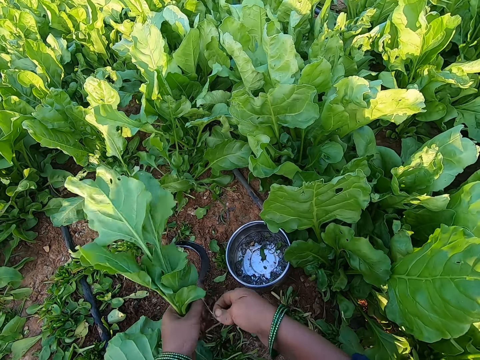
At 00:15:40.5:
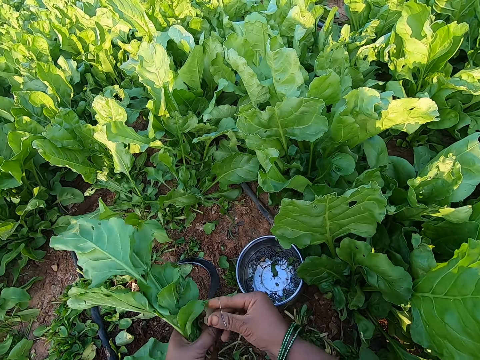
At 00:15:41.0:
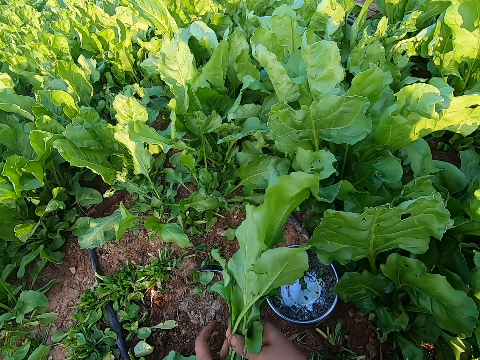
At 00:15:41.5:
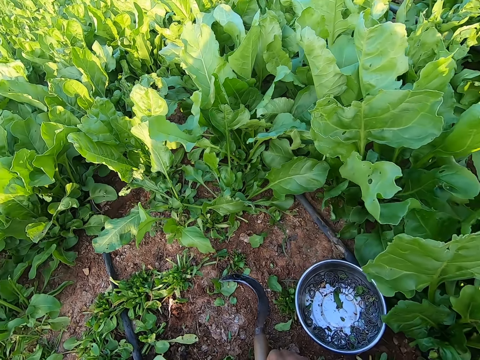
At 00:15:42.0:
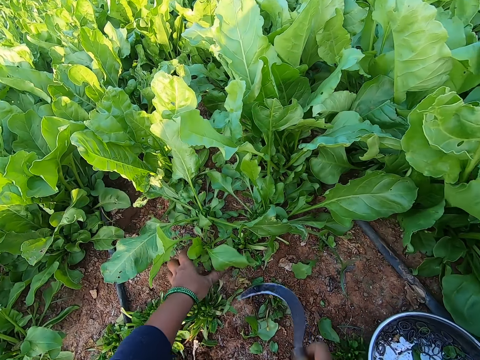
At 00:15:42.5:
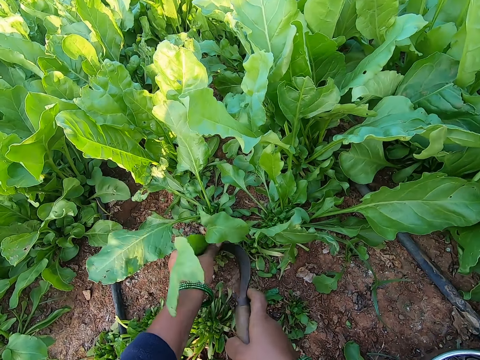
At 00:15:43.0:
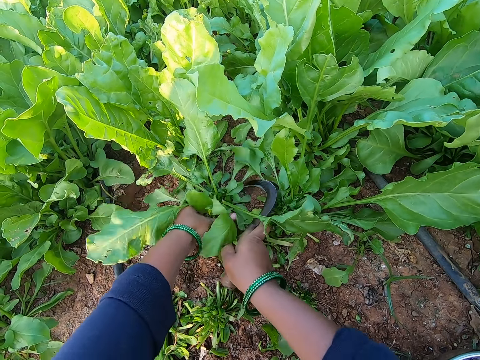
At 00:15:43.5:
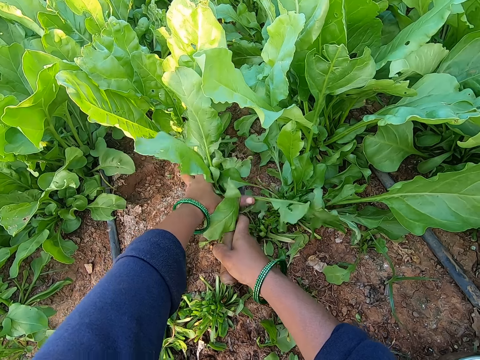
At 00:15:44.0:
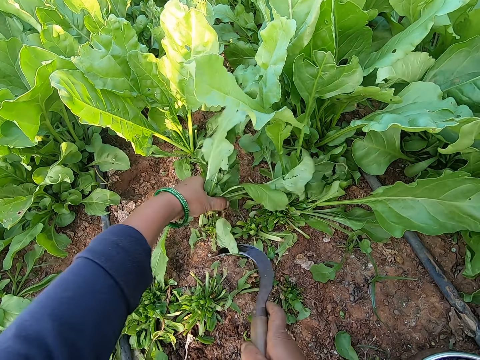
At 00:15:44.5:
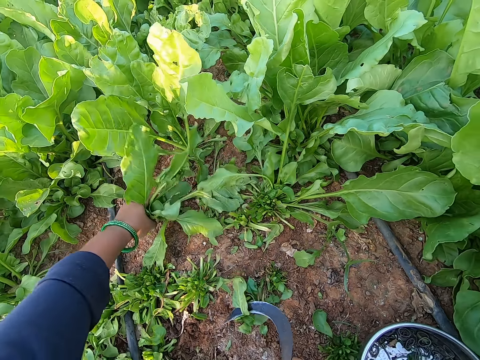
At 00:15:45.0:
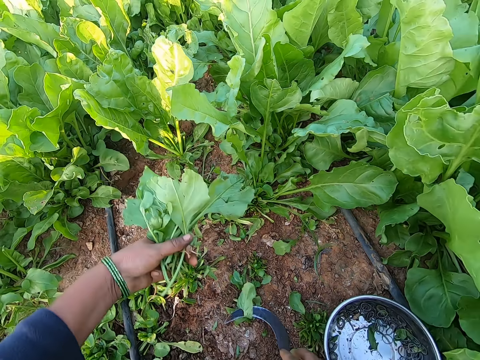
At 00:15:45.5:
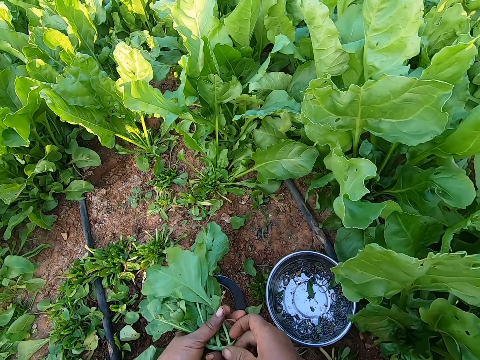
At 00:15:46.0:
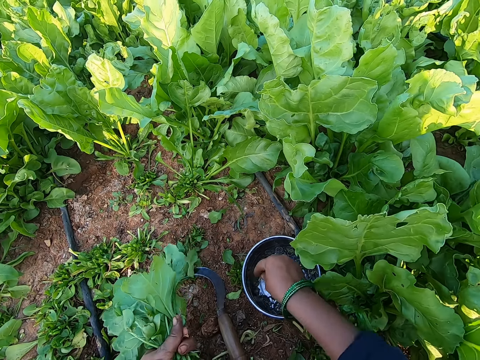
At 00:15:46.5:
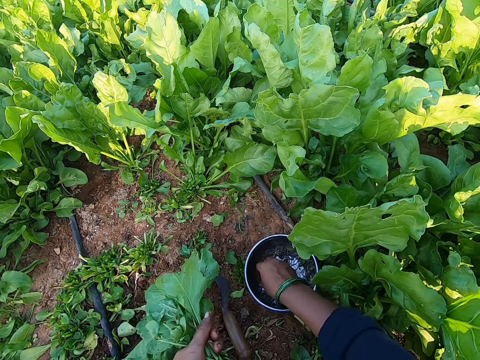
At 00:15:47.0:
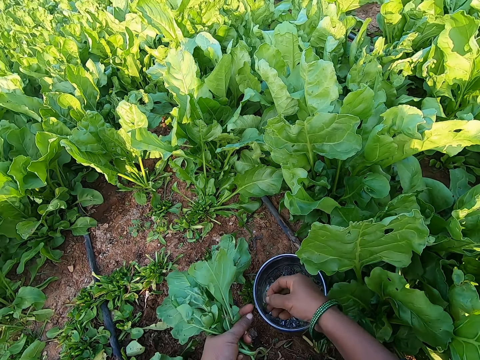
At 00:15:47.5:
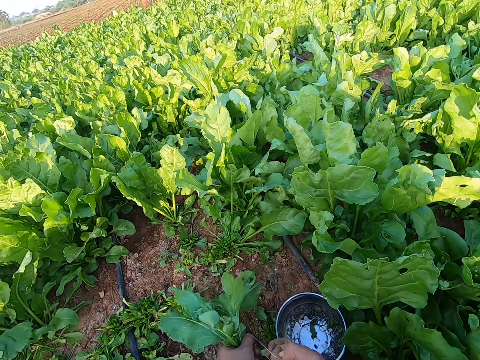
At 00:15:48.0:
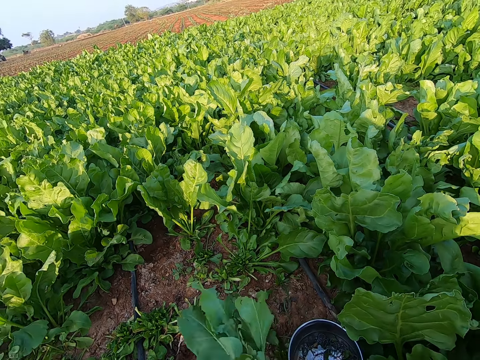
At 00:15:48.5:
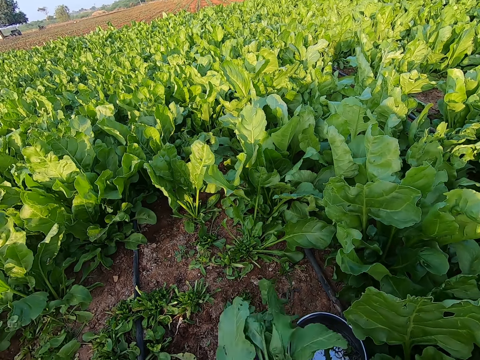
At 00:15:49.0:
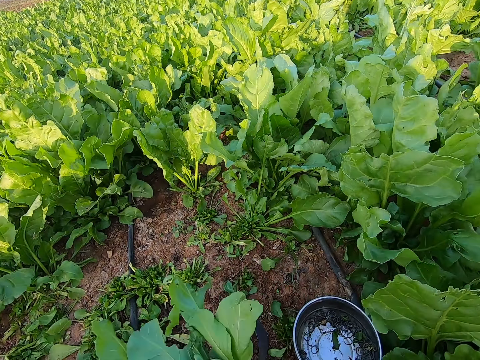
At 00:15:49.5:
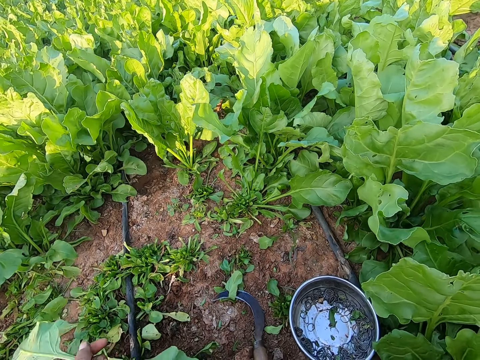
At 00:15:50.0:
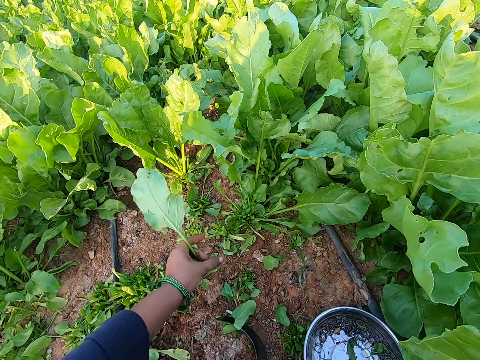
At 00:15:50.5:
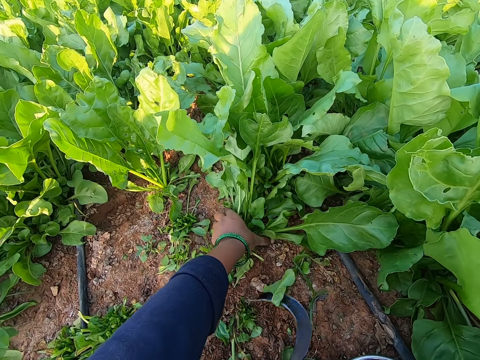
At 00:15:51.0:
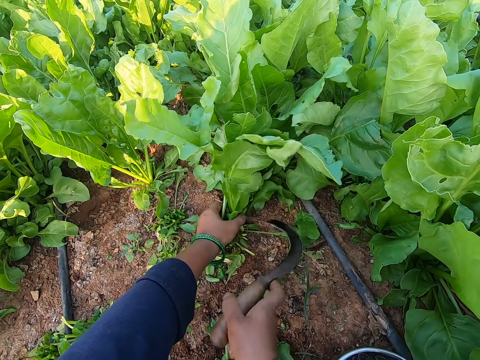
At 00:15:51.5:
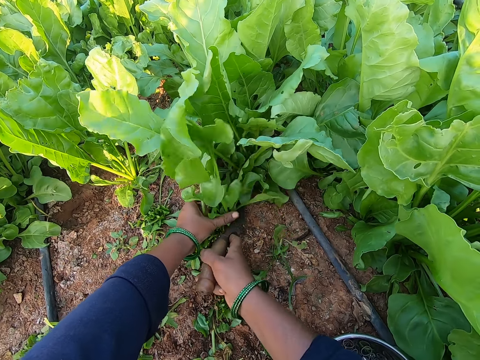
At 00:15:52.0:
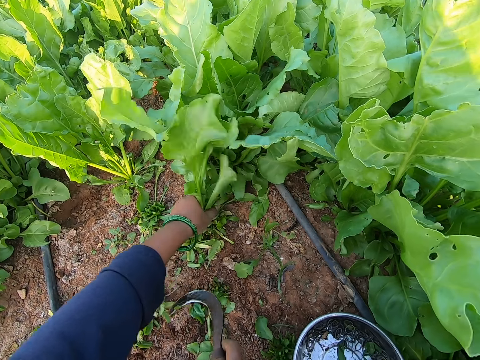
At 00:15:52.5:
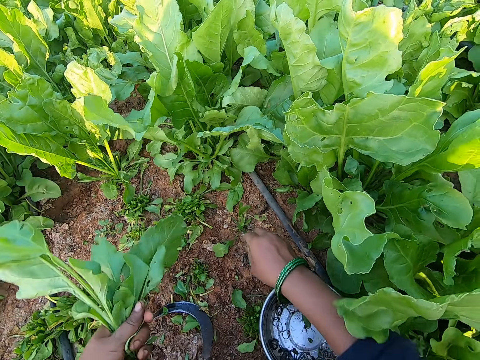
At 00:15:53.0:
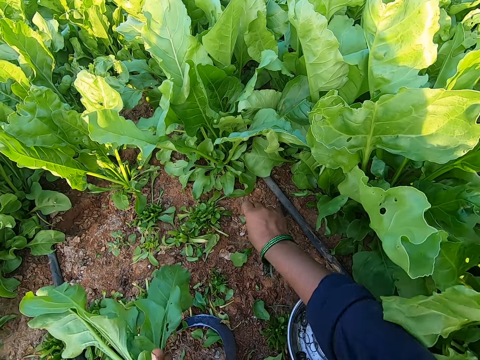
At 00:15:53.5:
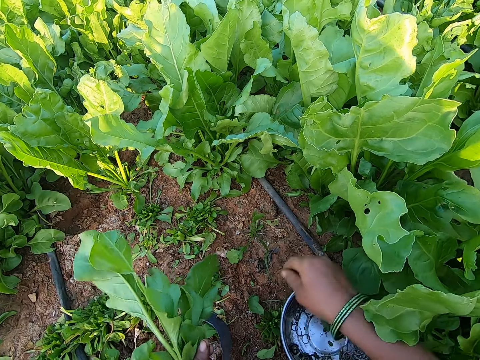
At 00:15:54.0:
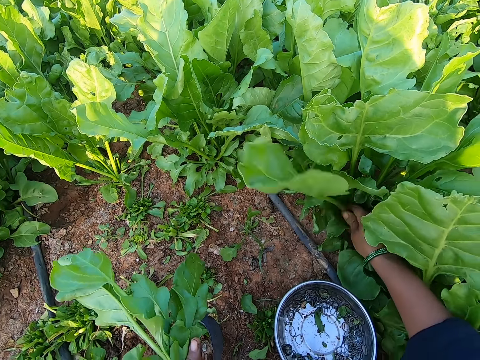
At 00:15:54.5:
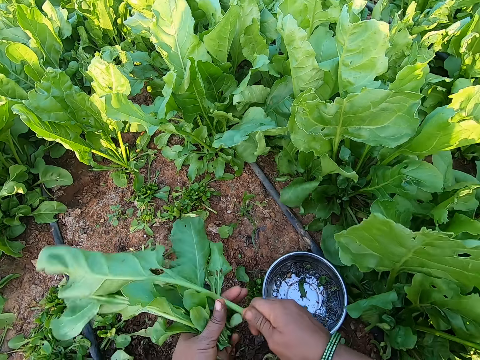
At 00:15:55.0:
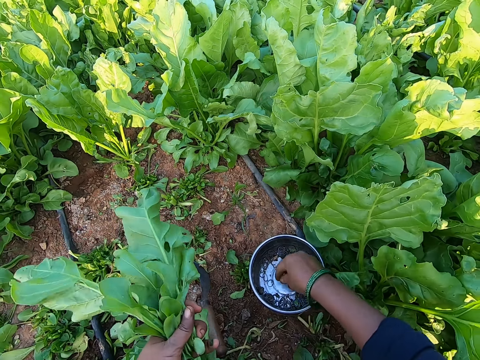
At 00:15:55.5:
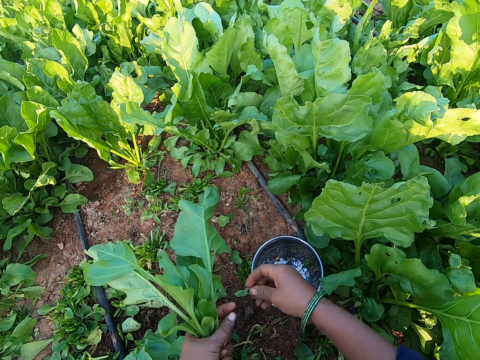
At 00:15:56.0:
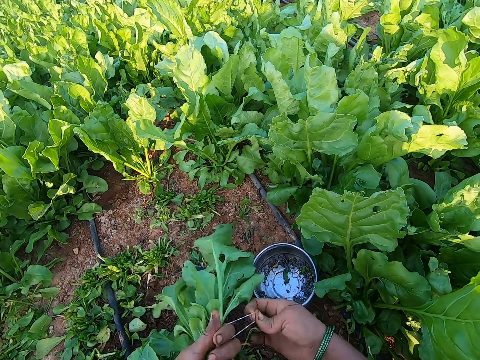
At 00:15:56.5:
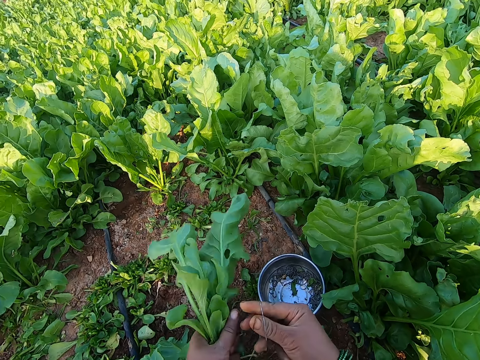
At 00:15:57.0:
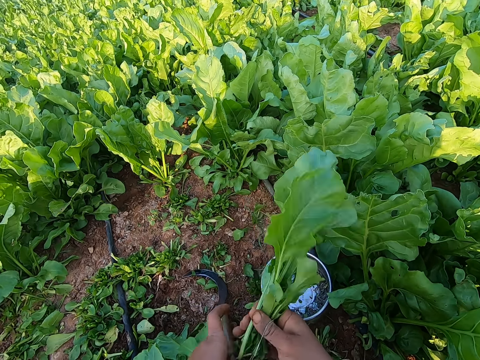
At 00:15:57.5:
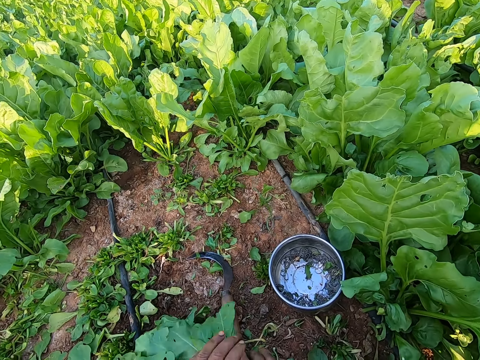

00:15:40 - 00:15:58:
The camera wearer extends the rubber band with both hands. She adjusts the band. She wraps the plant in her left hand with the band. She picks up a sickle. She drops the plant in her right hand. She grabs a plant with her left hand. She cuts the plant with the sickle in her right hand. She holds a bunch of spinach. She drops the sickle in her right hand. She adjusts the bunch of spinach. She holds the plants in both hands. She picks up a rubber band in the container on the ground with her right hand. She adjusts the band. She extends the rubber band with both hands. She wraps the plant in her left hand with the rubber band in her right hand. She turns to the side. She picks up the sickle on the ground with her right hand. She holds a bunch of spinach. She grabs a plant with her left hand. She cuts the spinach plant with the sickle in her right hand. She drops the sickle in her right hand. She picks up a plant with her right hand. She passes the plant in her right hand to her left hand. She holds a spinach on the ground. She cuts a plant with her right hand. She passes the plant in her right hand to her left hand. She picks up a rubber band in the container on the ground with her right hand. She extends the rubber band with both hands. She adjusts the band. She wraps the plant in her left hand with the rubber band in her right hand. She drops the plant in her right hand.

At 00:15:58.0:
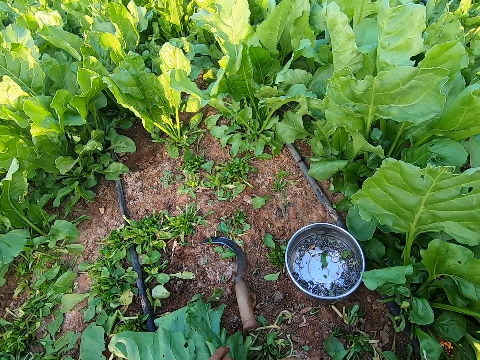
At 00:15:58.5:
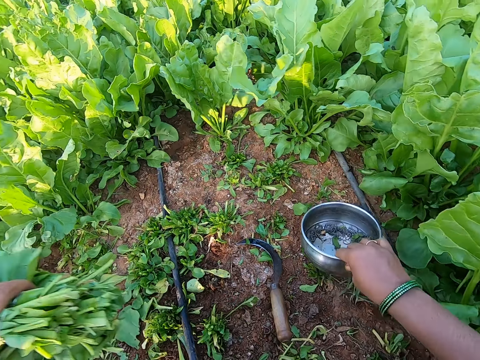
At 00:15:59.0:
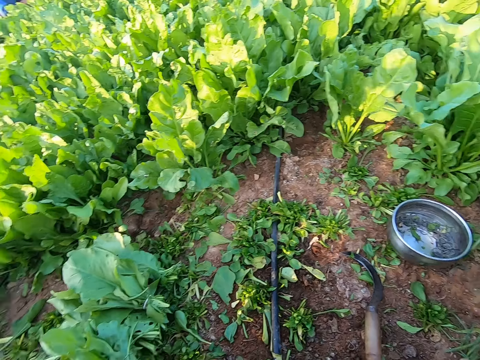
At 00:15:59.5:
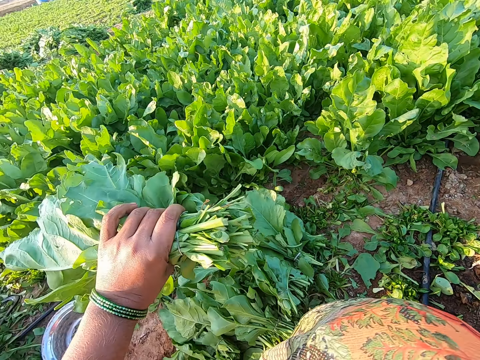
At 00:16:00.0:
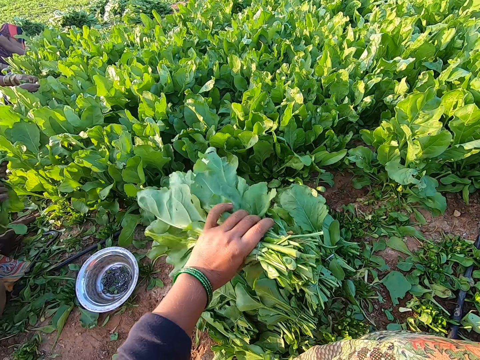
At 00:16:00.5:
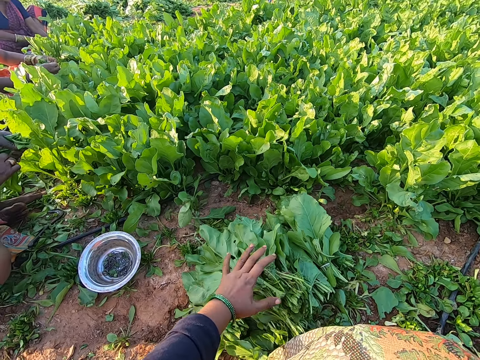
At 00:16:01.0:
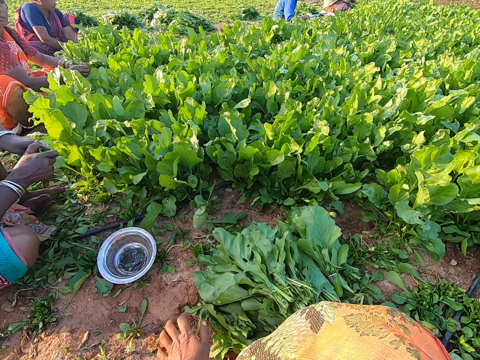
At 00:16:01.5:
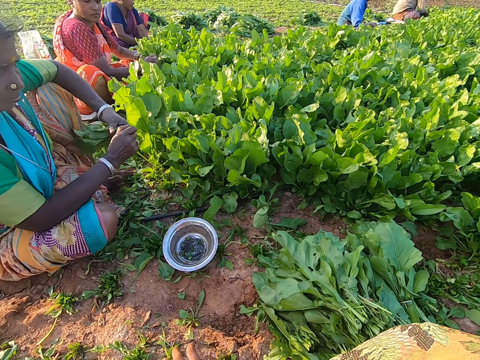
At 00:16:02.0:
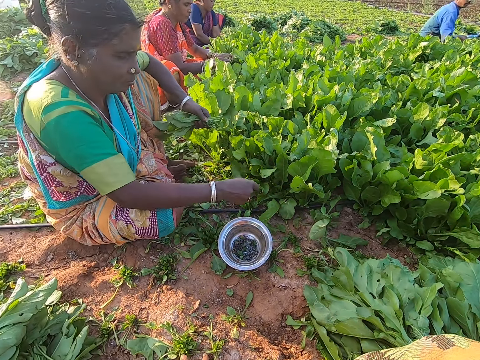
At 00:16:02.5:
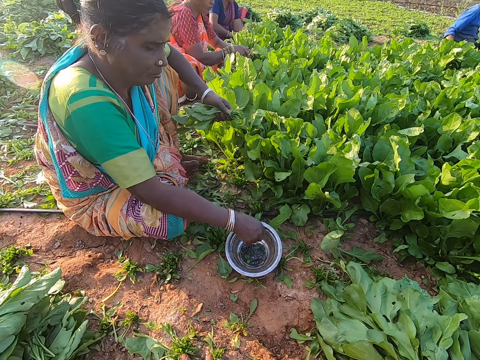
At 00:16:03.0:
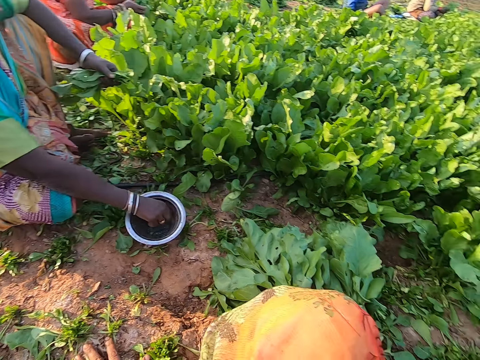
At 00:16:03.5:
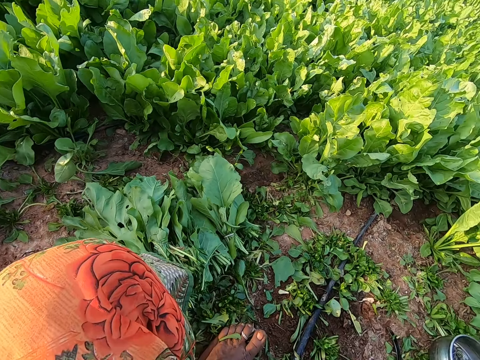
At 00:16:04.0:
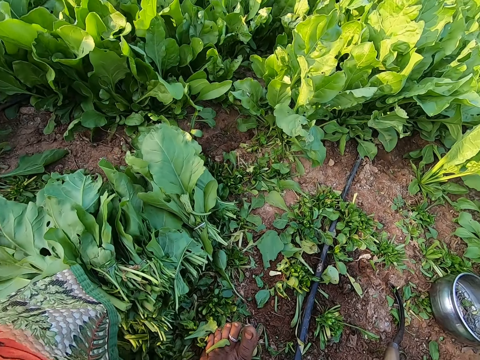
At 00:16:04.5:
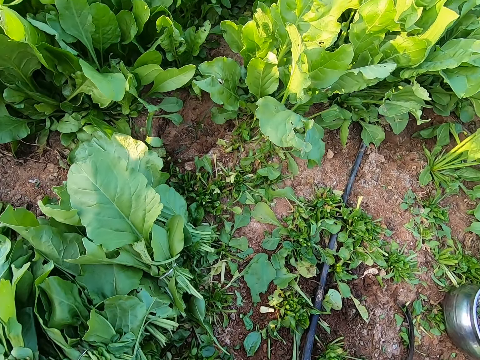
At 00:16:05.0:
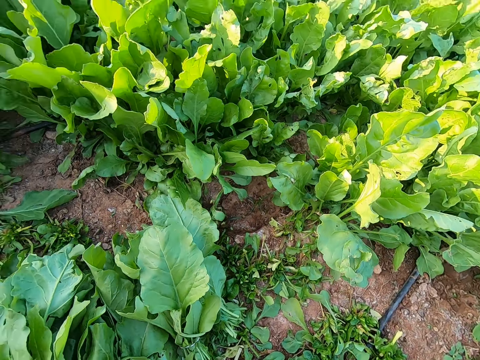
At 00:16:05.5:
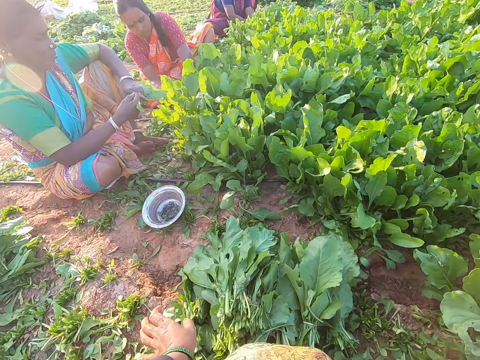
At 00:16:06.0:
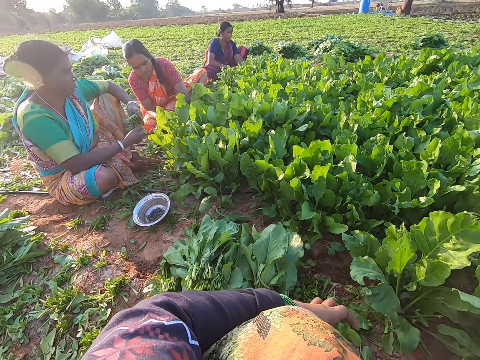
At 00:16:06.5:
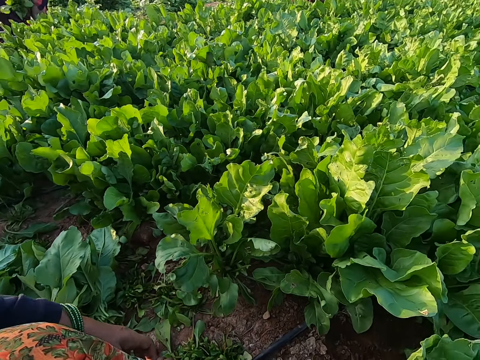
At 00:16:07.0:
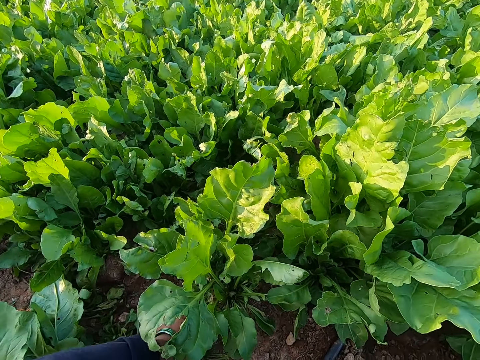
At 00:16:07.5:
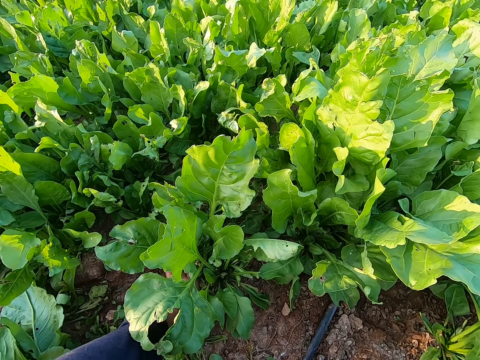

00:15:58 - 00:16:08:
The camera wearer picks up some wrapped plants on the ground with her left hand. She puts a bunch of spinach on the ground. She picks up the container on the ground with her right hand. She drops the container in her right hand on the ground. She adjusts a bowl. She turns to the side. She drops the plant in her right hand on the ground. A woman picks up a rubber band in the container on the ground with her right hand. The woman wraps some plant in her left hand with the rubber band in her right hand. The camera wearer turns to the side.
